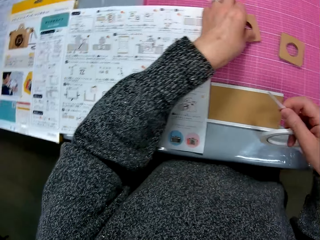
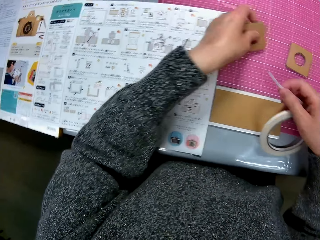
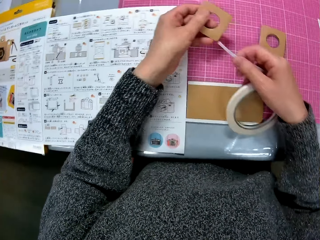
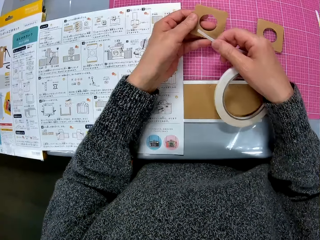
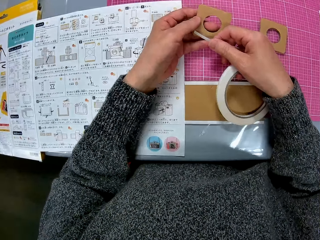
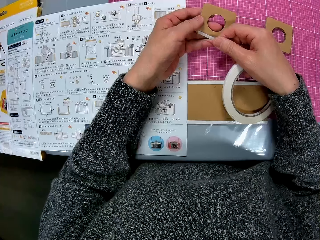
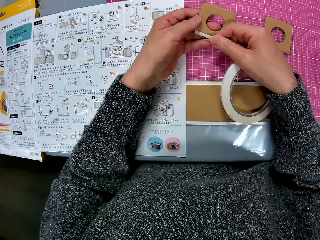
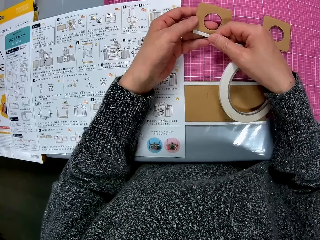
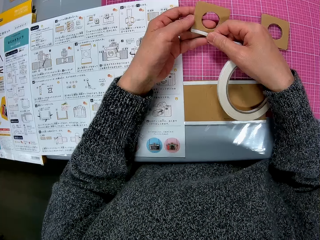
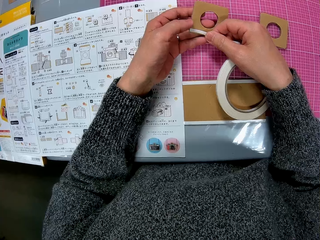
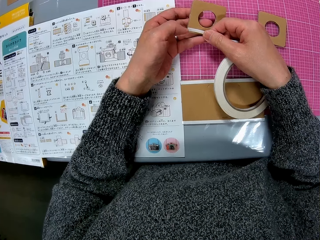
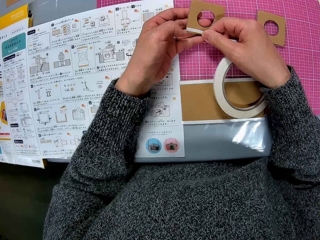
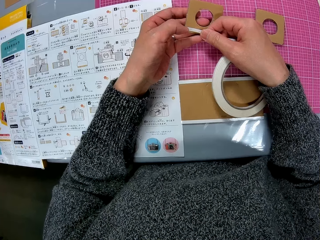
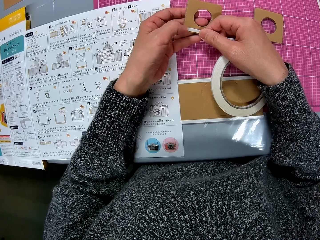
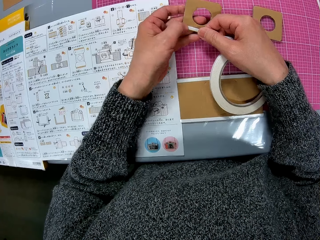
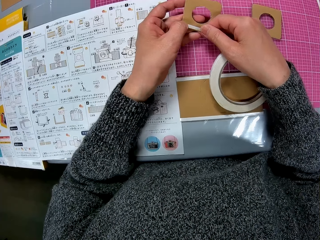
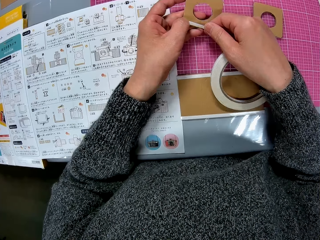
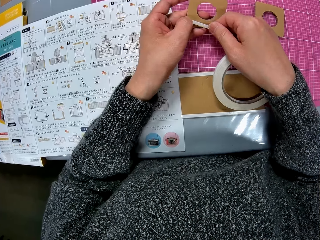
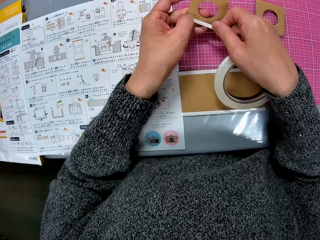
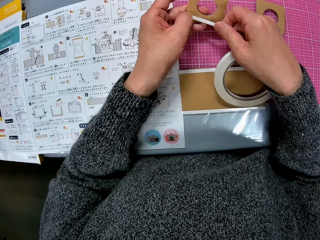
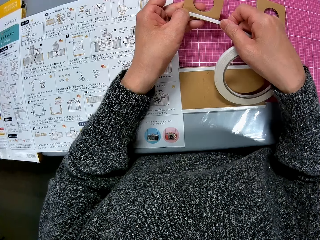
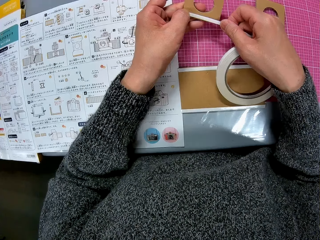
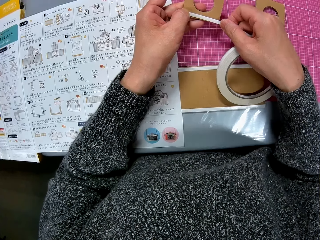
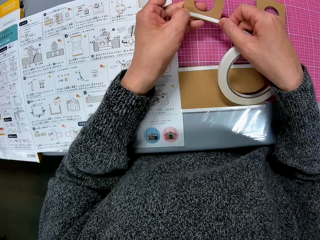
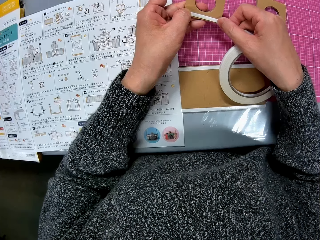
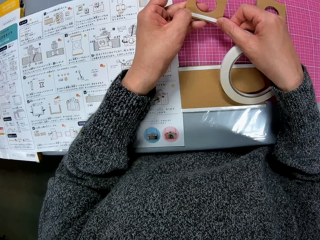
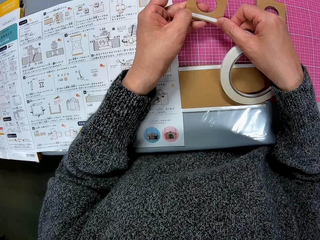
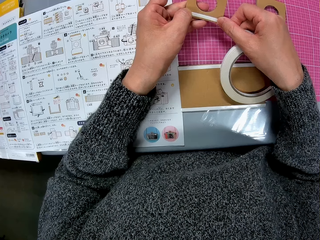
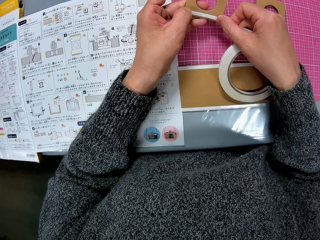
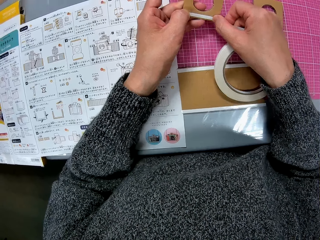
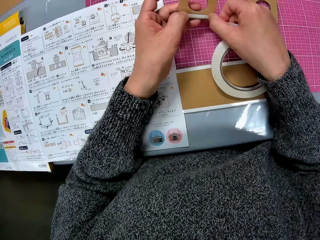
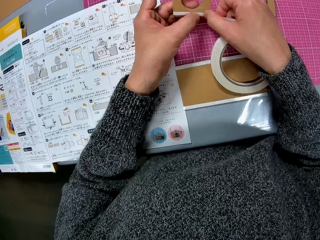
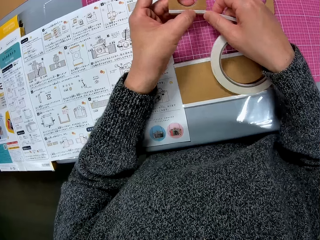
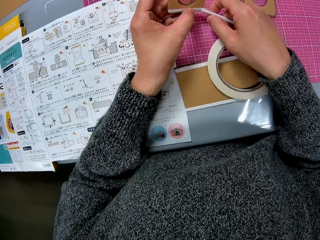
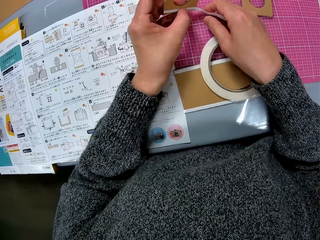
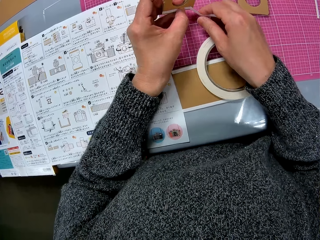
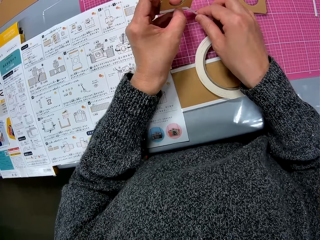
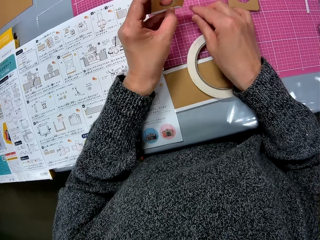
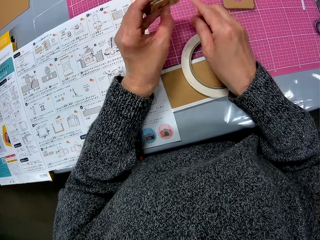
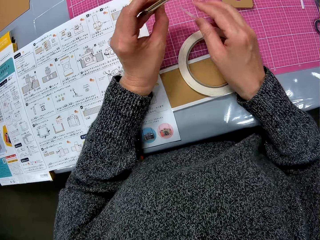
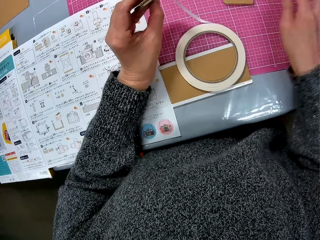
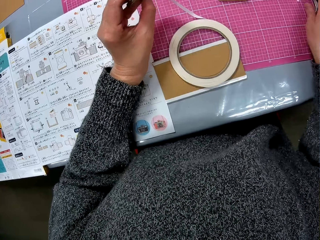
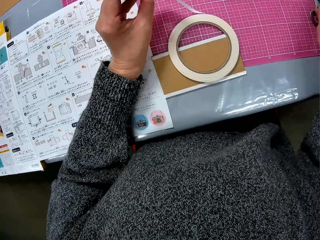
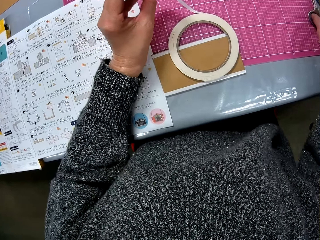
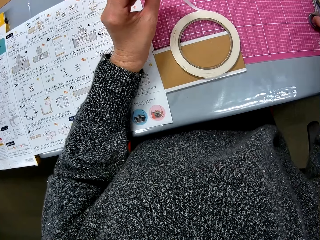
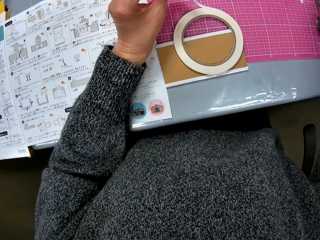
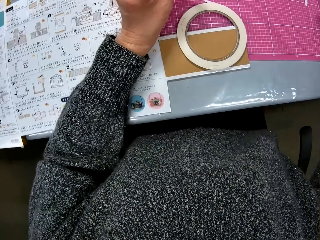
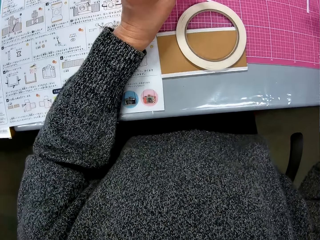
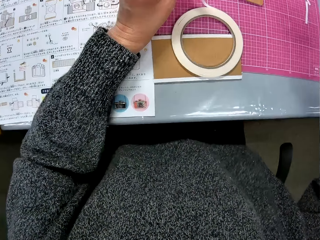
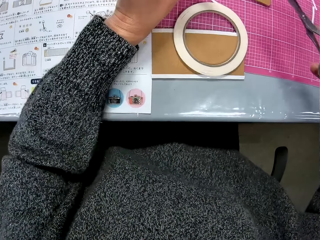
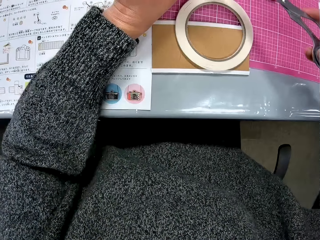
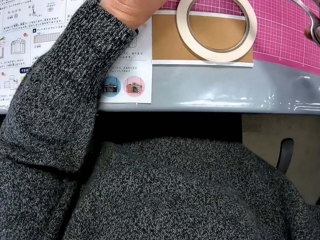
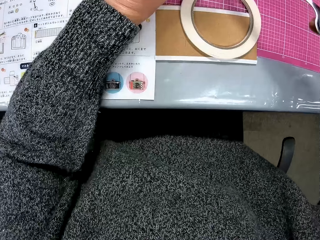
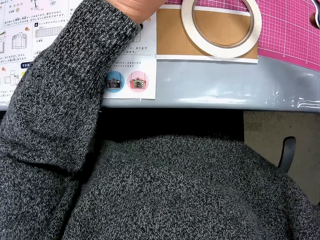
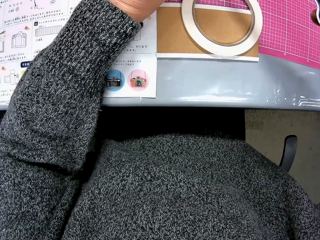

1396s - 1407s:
The camera wearer pulls the white double tape or paper sellotape strip. She picks up the brown cardboard from the table with her left hand. She tapes the brown cardboard with the paper sellotape strip. She sticks the white double tape on the cardboard. She cuts the white double tape. She picks up a pair of scissors from the table with her right hand.

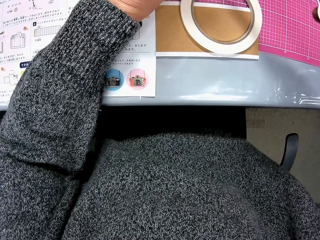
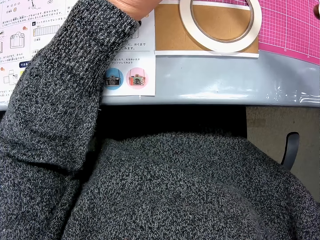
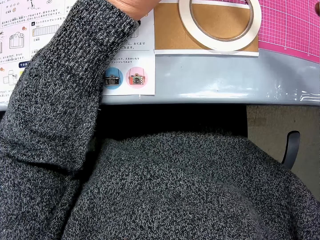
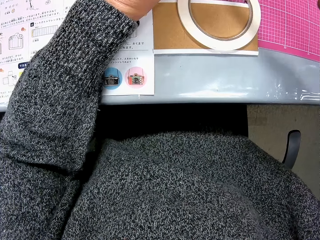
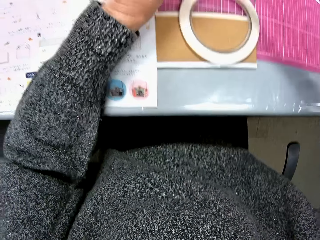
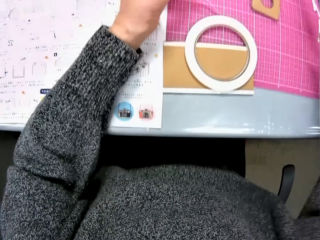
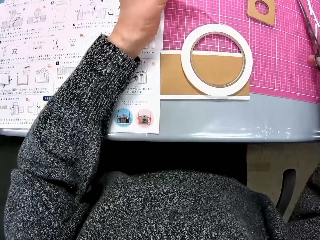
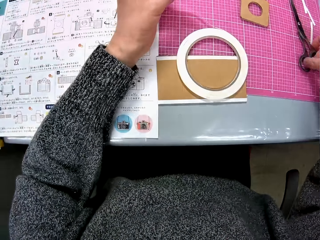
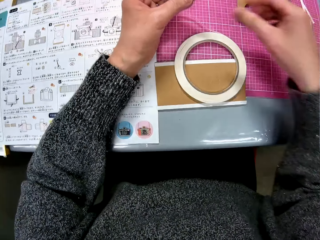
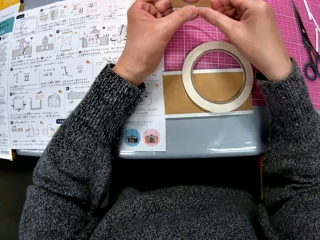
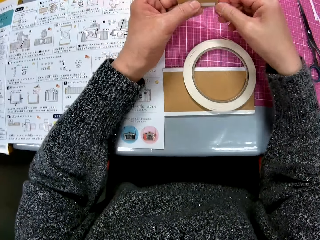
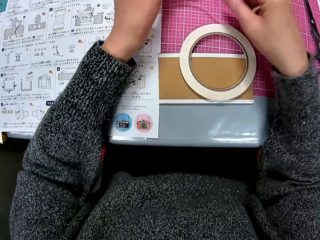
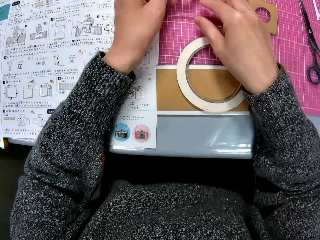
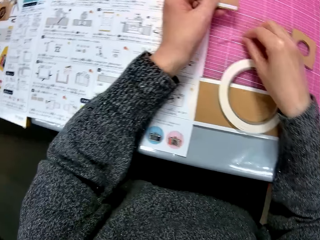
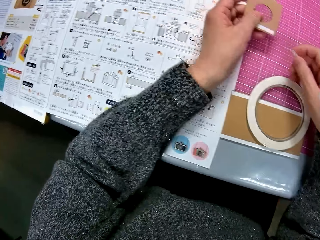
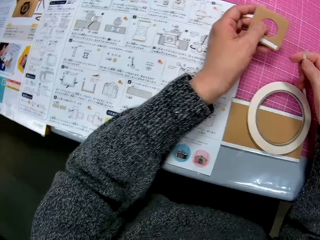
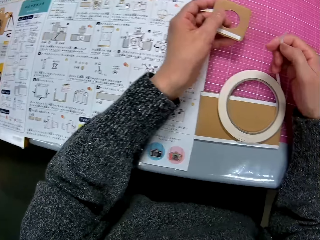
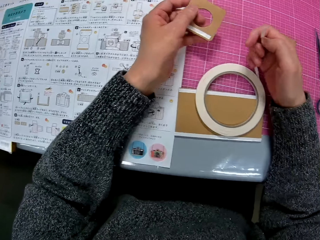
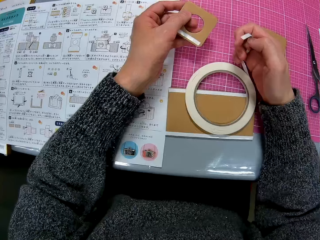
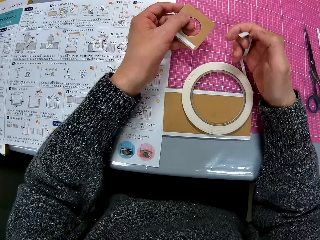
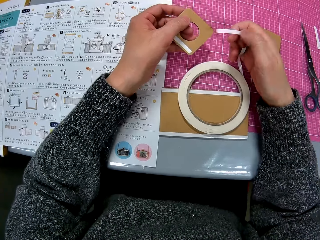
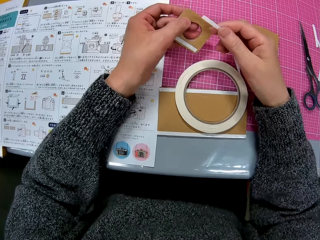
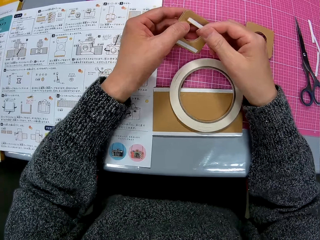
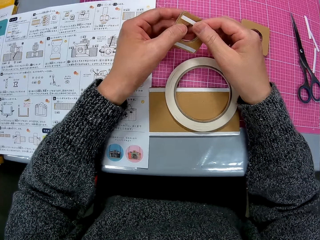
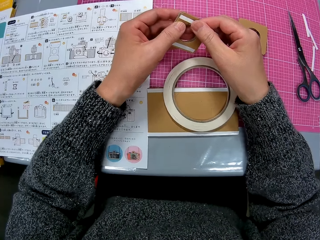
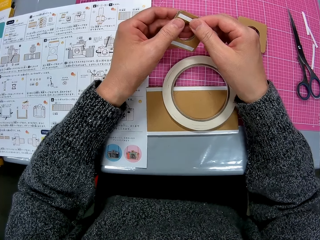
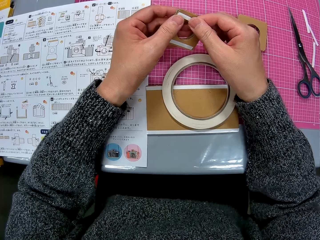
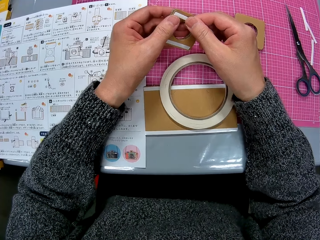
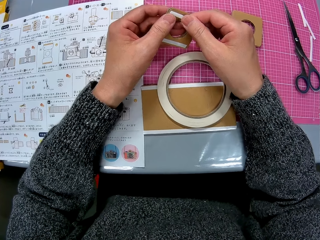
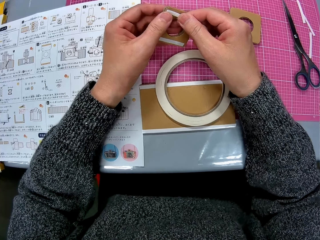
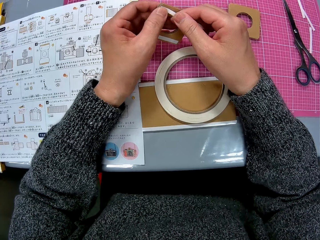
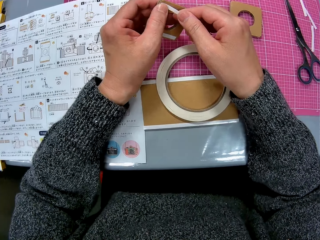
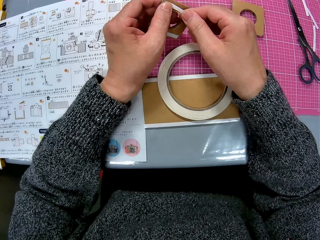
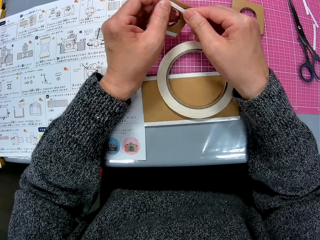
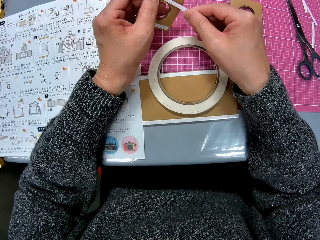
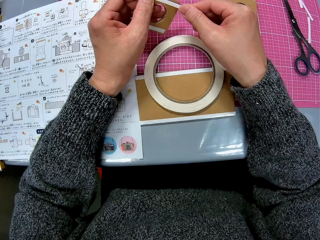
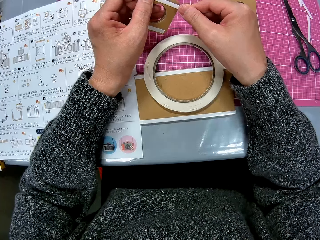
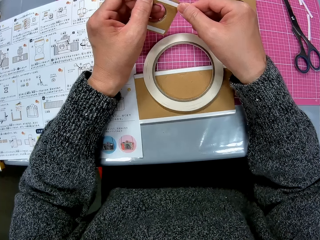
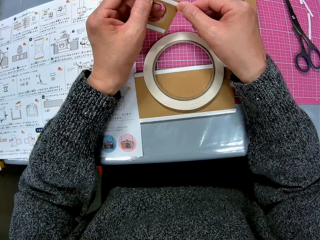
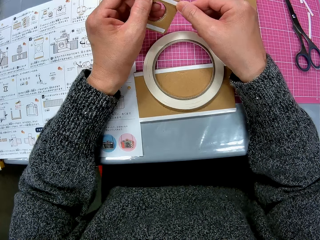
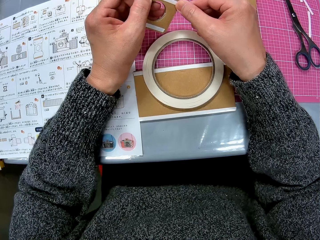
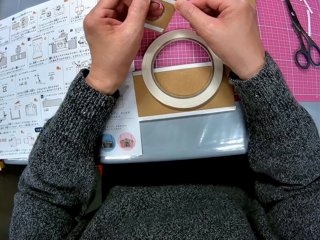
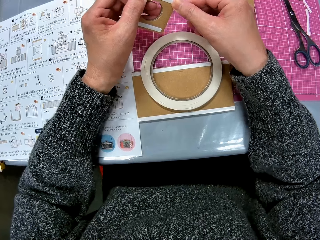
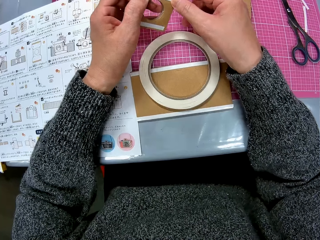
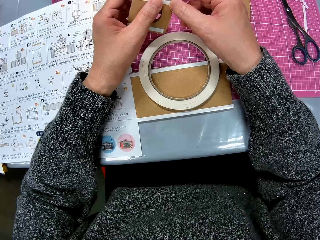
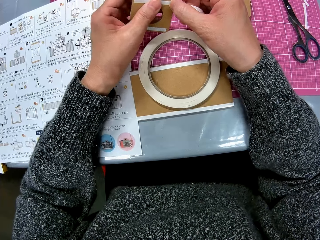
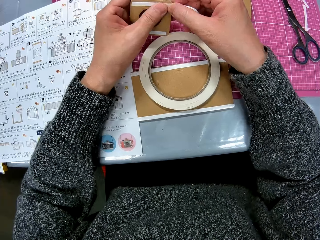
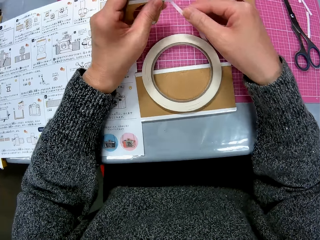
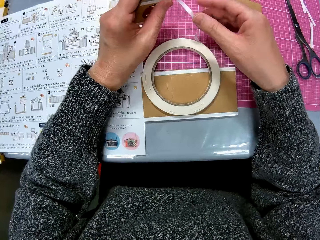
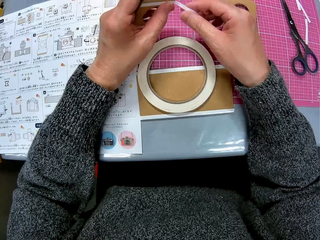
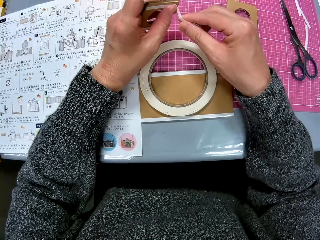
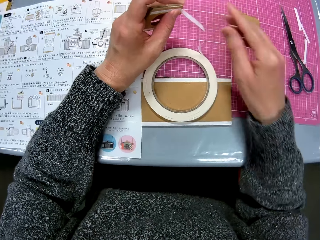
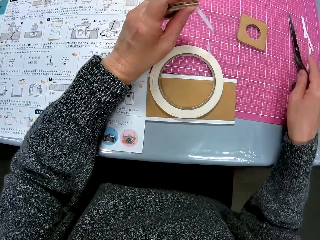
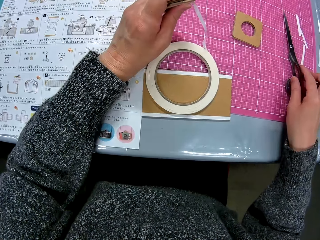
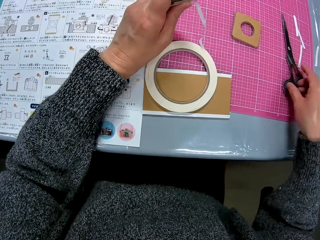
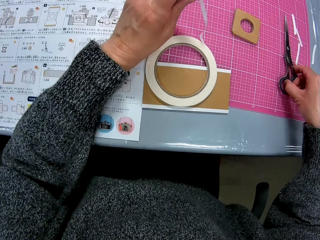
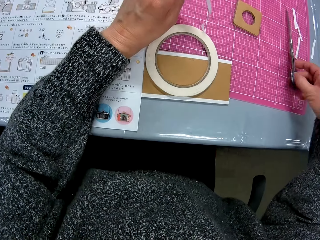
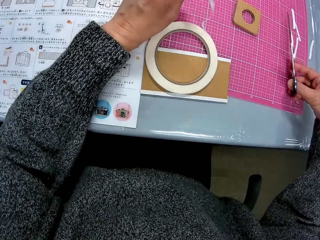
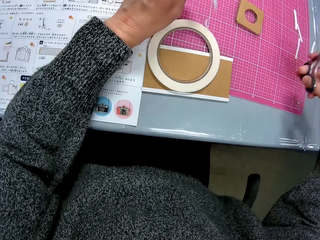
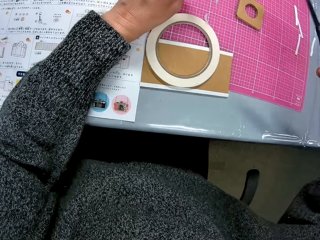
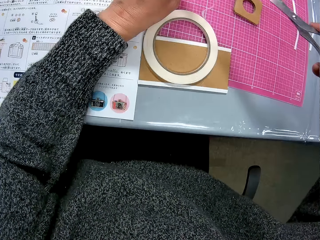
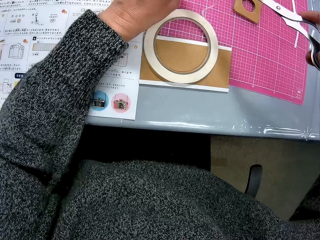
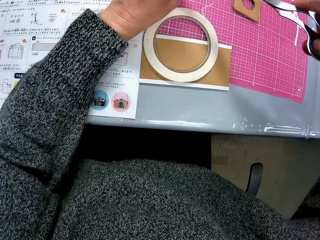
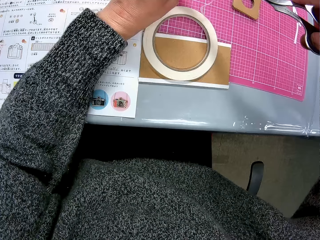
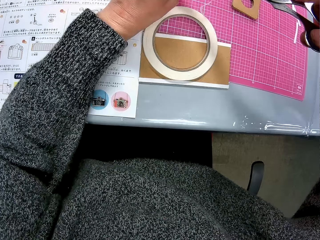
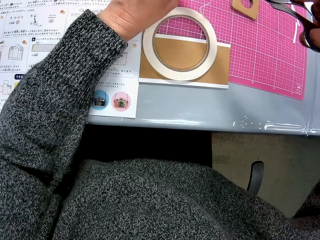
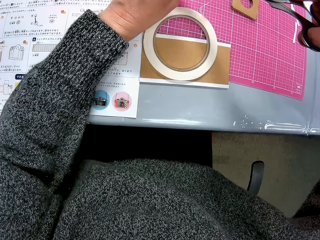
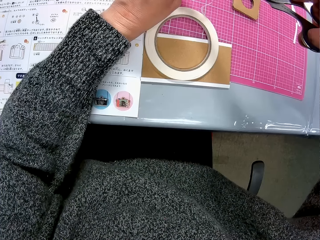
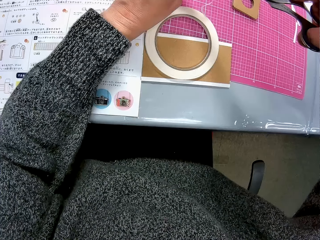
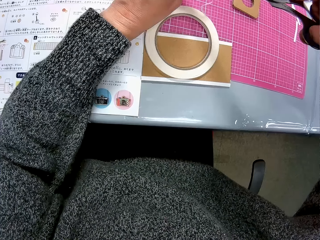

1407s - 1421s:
The camera wearer drops the pair of scissors on the table. She presses the paper sellotape strip or white double tape on the brown cardboard with her right hand. She picks up the paper sellotape strip from the cutting mat with her right hand. She tapes the brown cardboard with the paper sellotape strip. She sticks the white double tape on the cardboard. She picks up the pair of scissors from the table with her right hand.
